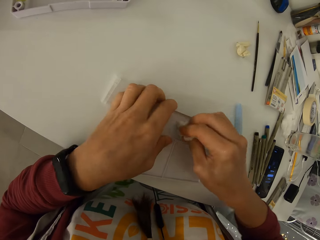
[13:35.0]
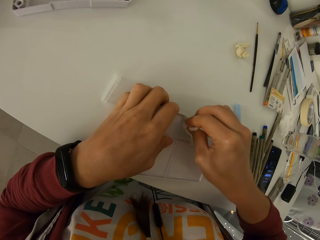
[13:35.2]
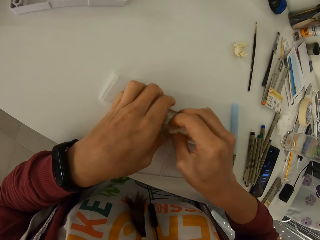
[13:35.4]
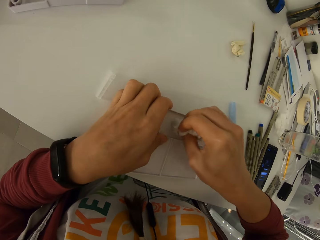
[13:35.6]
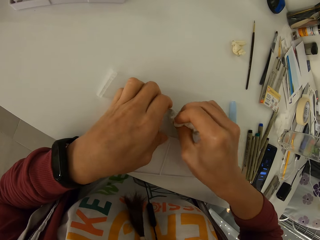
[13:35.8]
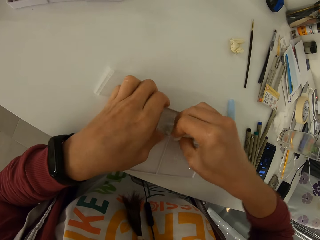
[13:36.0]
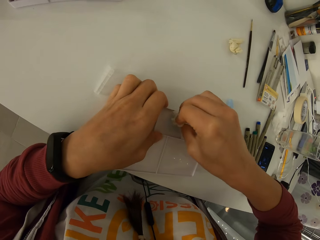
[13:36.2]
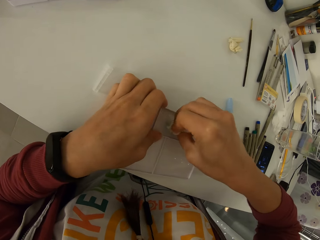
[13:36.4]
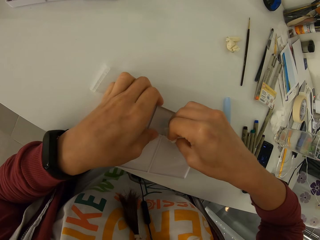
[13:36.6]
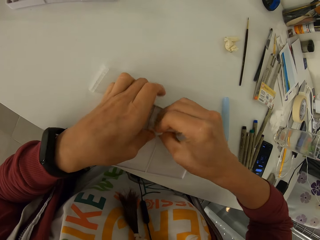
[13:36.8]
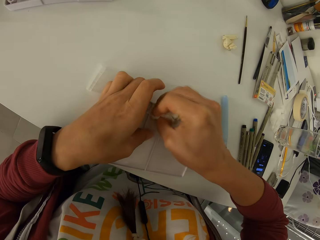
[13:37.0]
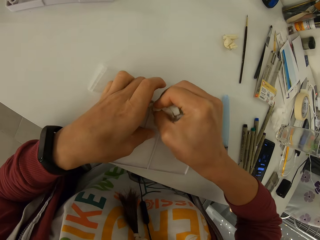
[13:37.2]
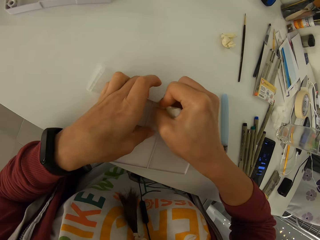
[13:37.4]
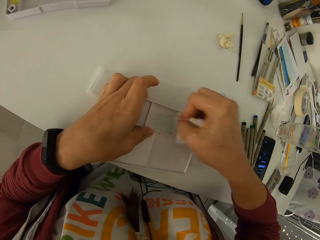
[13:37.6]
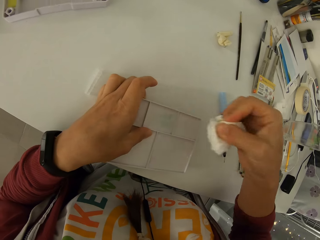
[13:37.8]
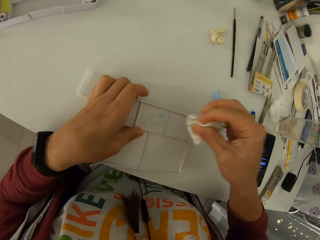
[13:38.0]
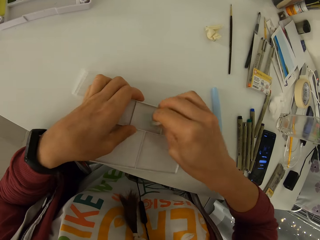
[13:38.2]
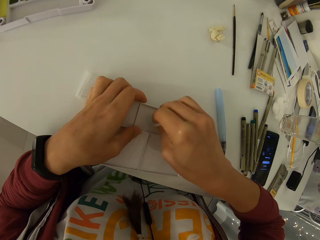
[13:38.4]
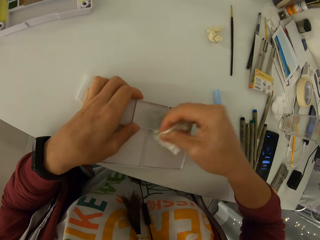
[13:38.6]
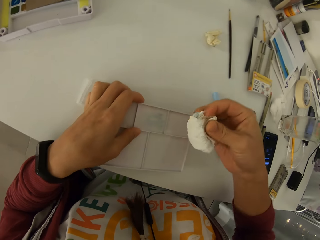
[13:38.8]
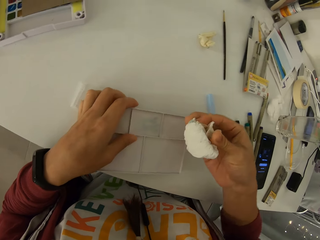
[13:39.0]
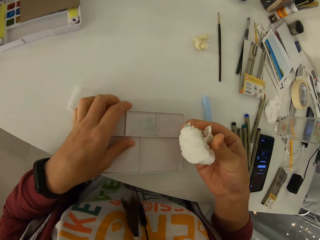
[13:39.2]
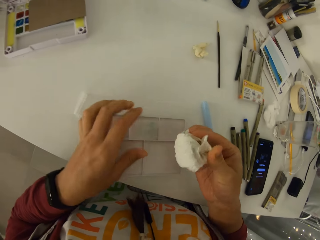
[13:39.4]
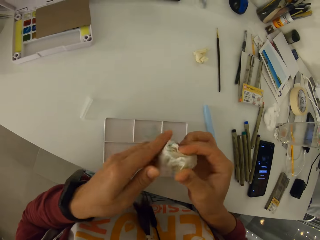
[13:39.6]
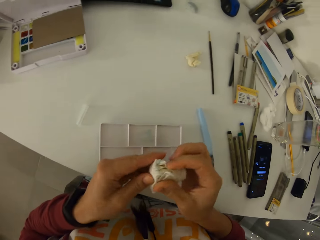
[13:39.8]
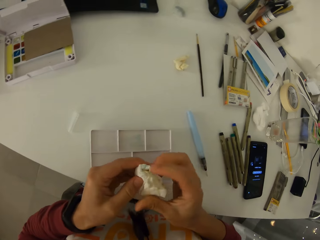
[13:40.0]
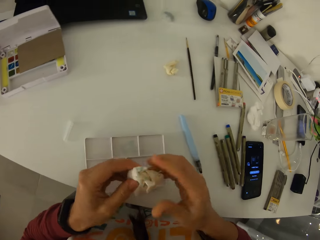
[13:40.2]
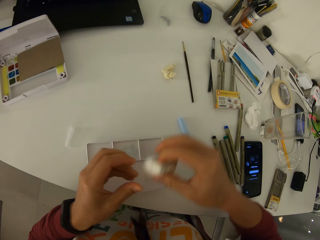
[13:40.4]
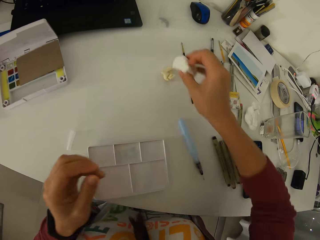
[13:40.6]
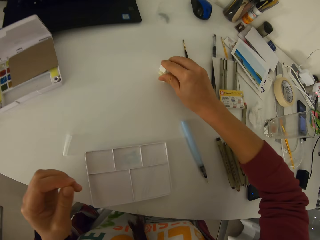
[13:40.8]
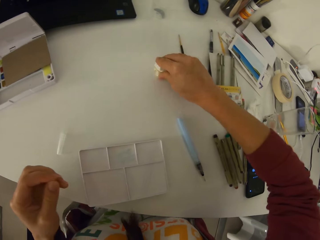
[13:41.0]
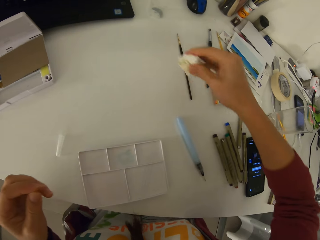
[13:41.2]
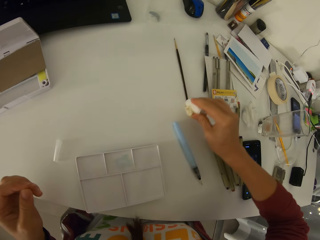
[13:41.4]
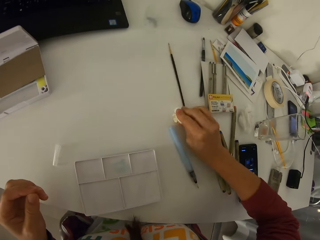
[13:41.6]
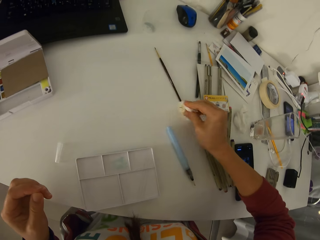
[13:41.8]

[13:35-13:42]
The camera wearer sticks tape to the paper. They clean the table. They touch the table with the paper.

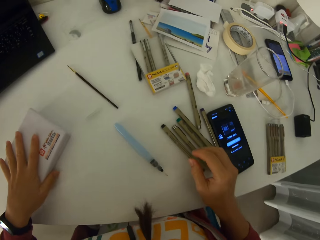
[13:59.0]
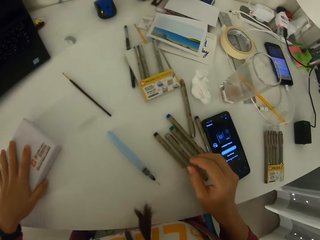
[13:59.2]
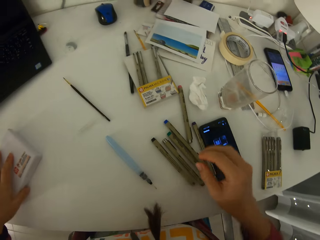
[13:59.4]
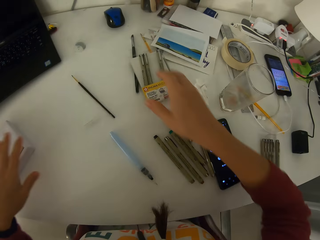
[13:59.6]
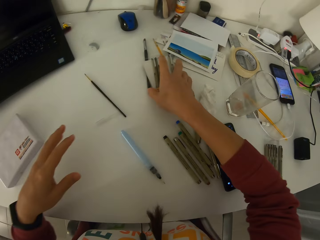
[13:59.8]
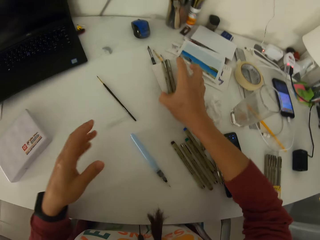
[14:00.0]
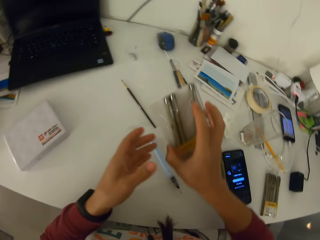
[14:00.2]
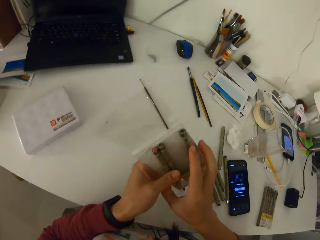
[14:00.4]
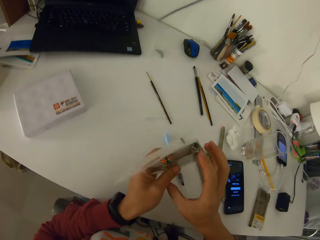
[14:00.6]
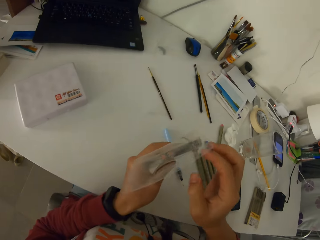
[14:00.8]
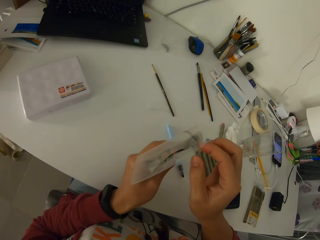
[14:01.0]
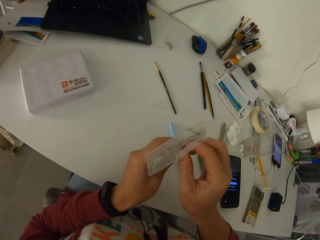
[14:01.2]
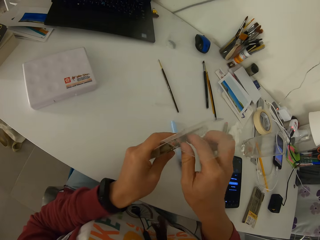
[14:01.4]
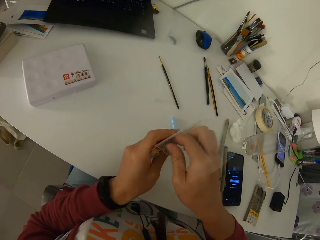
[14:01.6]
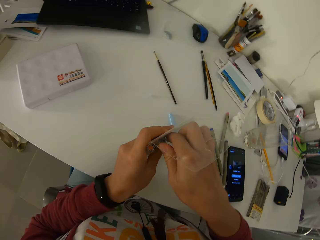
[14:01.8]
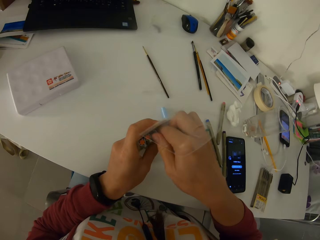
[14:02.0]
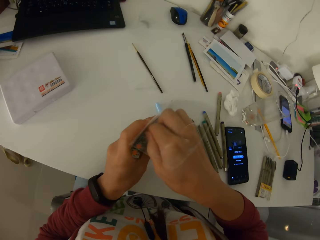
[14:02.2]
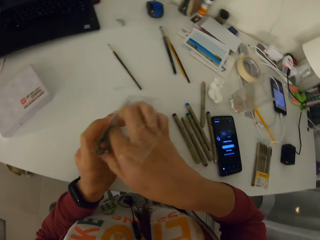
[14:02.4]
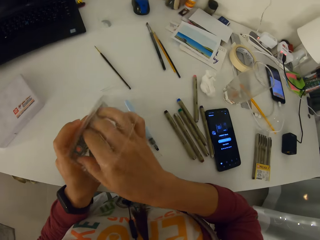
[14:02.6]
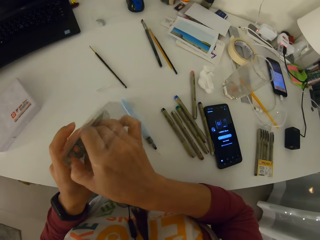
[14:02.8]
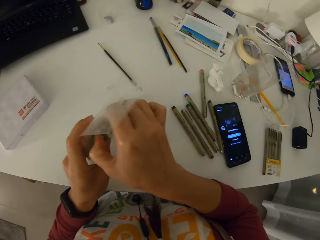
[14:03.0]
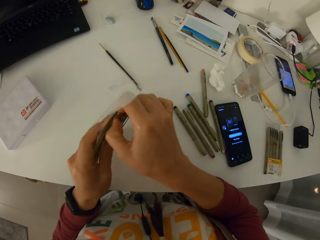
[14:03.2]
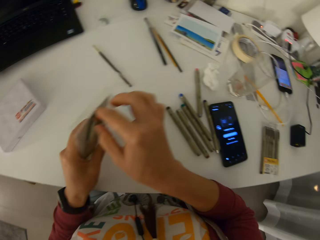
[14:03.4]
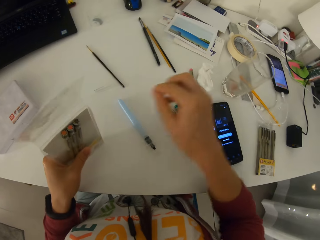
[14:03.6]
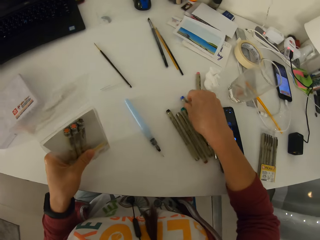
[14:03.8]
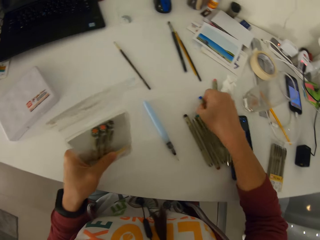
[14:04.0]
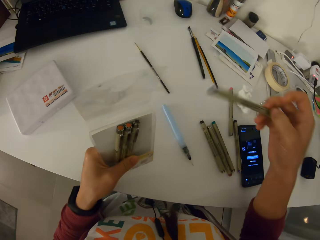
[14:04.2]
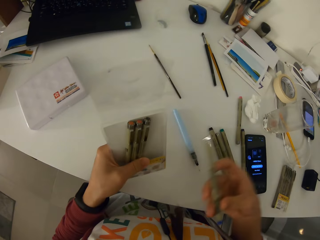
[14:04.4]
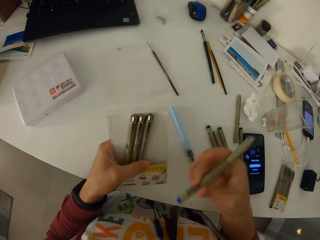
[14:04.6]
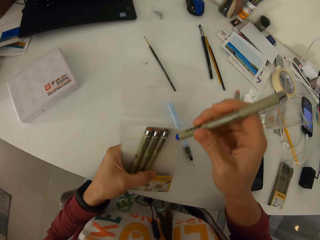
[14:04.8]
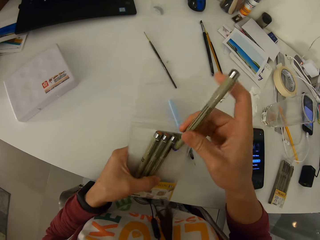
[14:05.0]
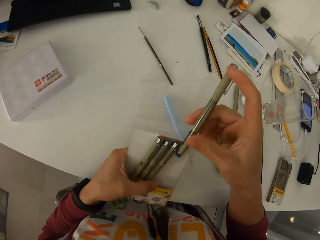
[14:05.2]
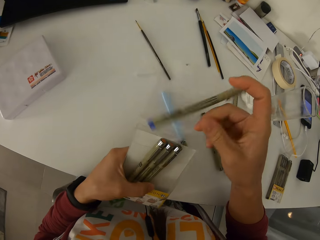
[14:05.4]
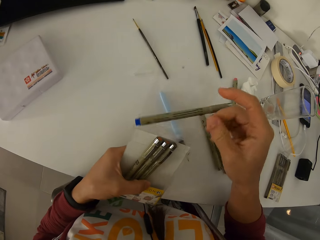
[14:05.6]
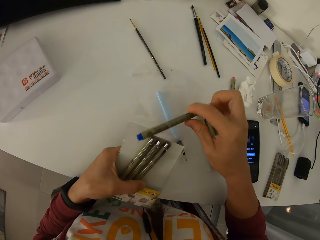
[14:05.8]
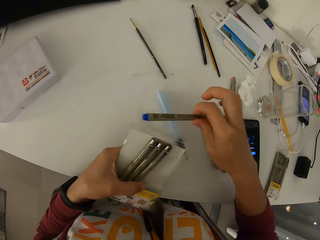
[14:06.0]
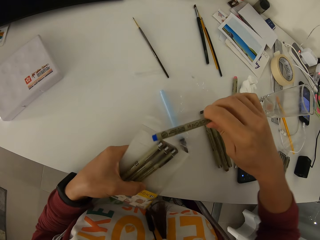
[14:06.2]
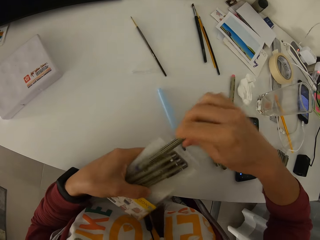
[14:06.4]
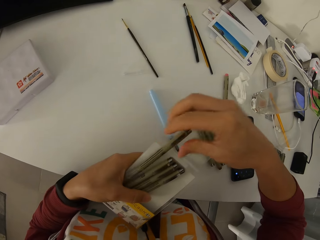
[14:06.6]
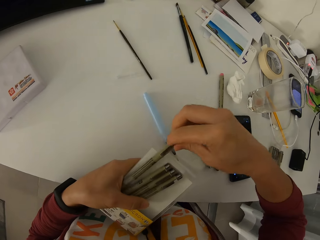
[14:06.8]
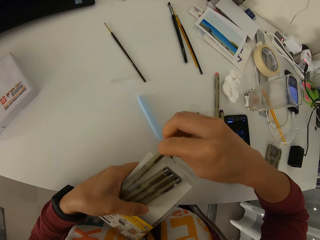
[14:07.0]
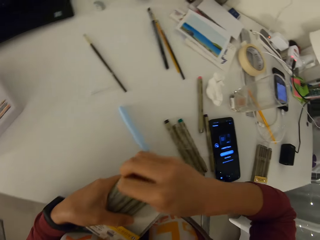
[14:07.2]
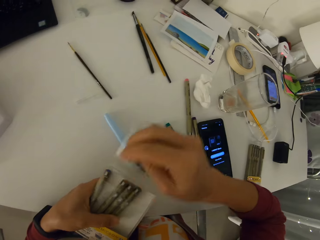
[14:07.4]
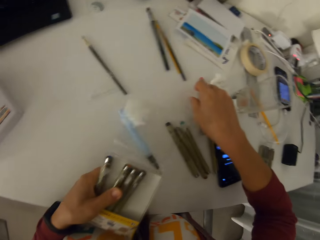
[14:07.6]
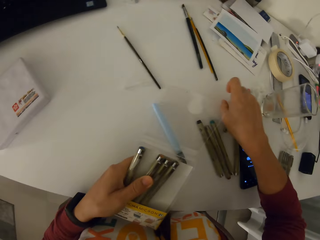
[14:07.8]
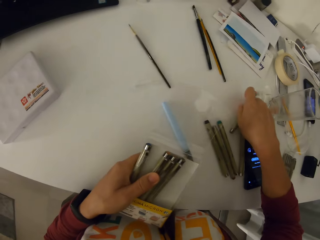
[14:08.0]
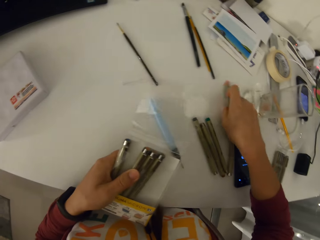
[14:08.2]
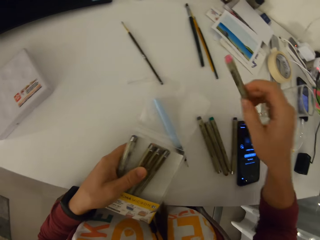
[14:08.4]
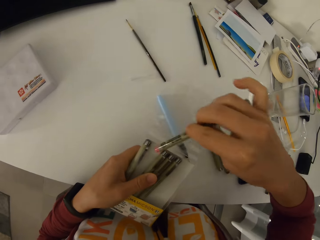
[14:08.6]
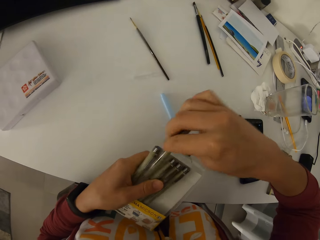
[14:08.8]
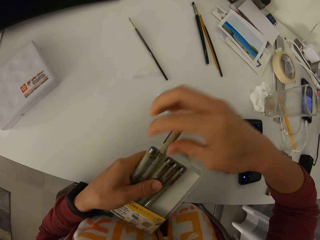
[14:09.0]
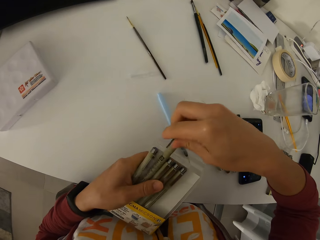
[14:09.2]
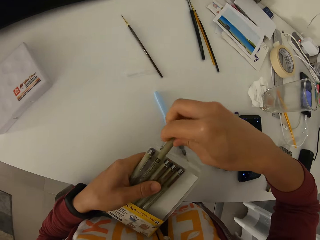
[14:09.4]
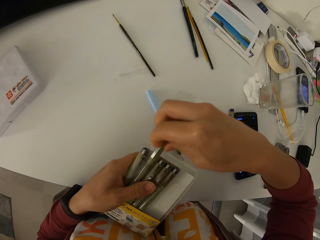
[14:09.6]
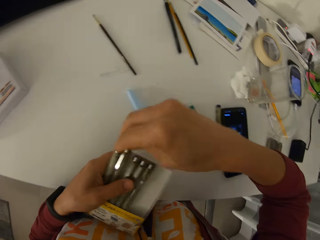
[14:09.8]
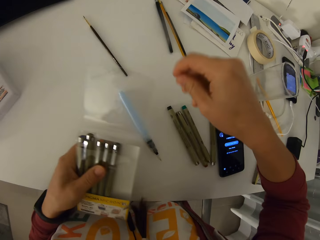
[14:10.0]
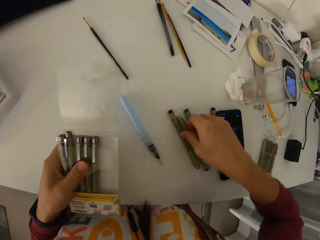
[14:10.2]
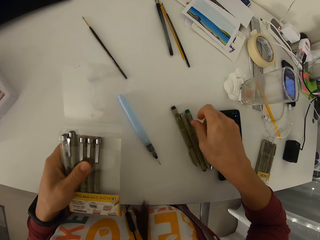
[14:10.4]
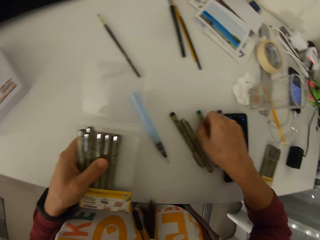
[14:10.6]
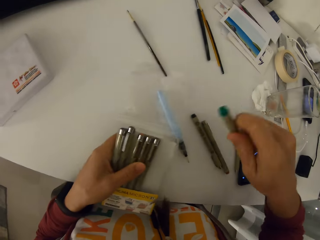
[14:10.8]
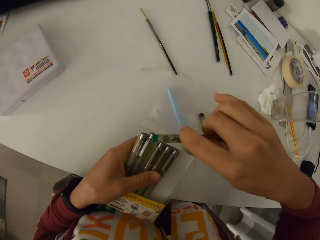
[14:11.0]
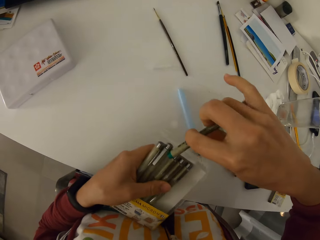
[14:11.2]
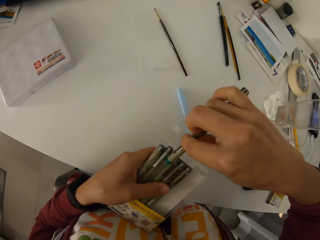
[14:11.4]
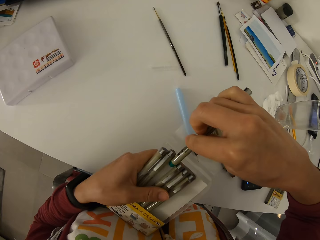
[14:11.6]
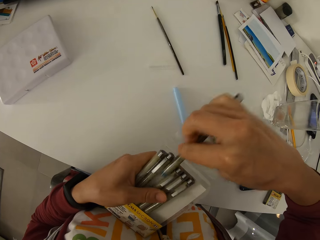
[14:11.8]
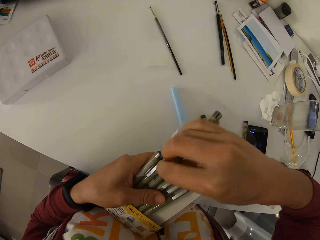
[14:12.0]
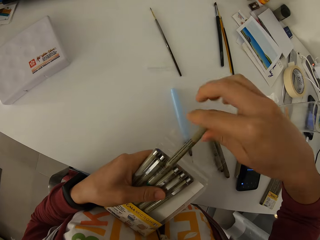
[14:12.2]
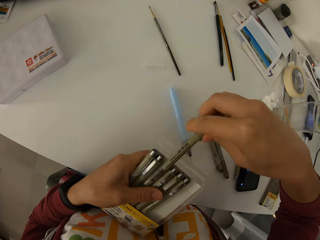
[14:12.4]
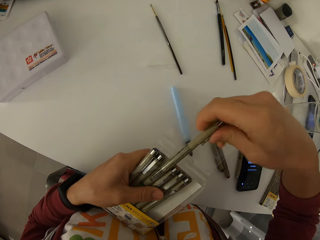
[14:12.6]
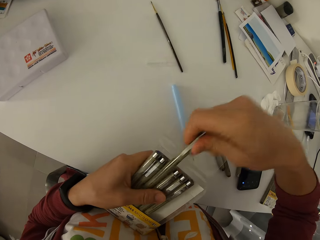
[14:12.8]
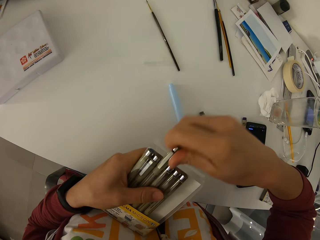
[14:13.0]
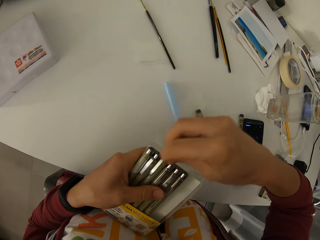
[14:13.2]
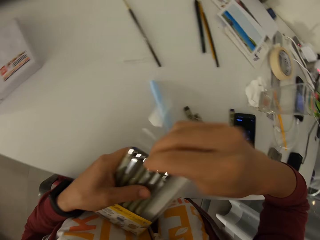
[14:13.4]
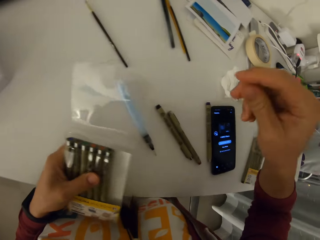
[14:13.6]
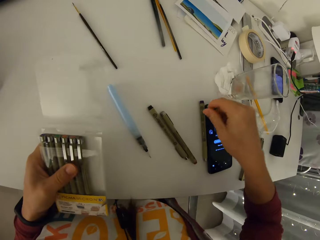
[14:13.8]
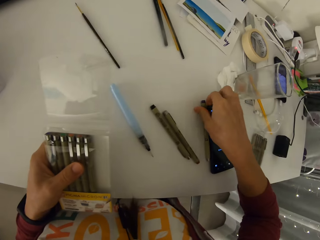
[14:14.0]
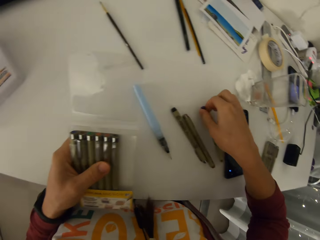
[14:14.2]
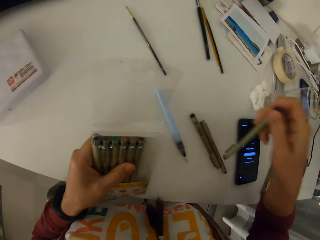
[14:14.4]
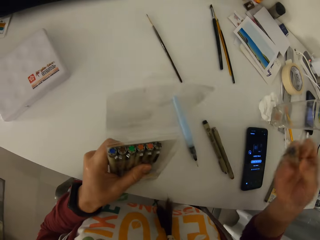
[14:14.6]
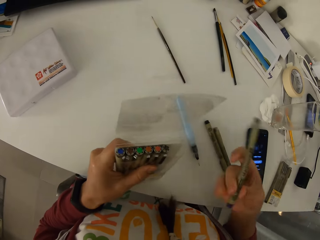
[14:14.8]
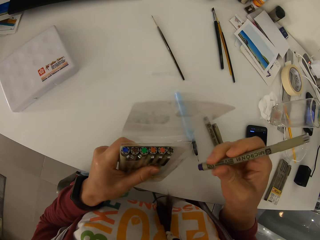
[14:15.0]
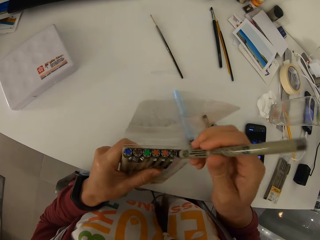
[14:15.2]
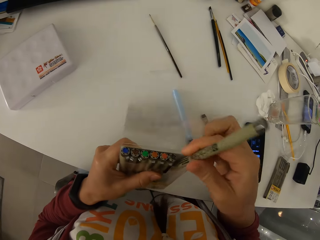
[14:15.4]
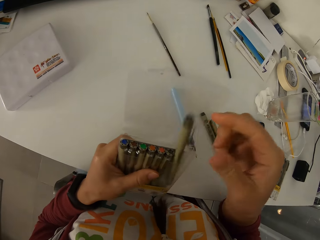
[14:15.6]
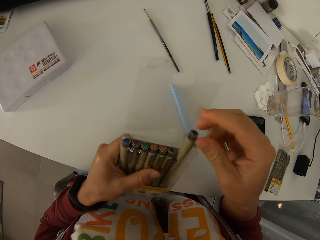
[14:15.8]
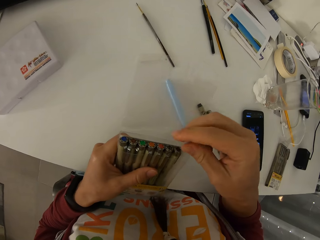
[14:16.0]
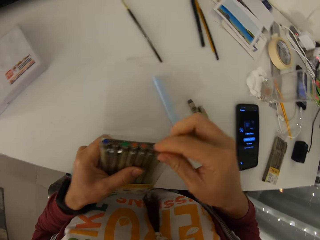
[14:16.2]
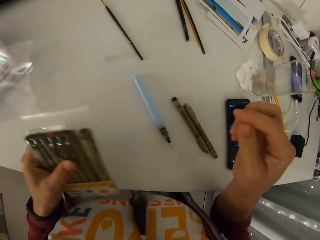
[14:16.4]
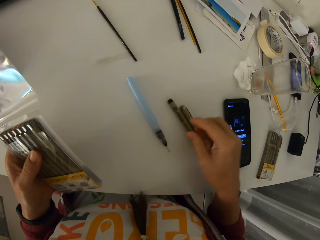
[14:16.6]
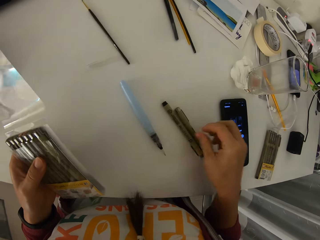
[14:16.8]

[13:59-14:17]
The camera wearer adjusts the position of the watercolor set on the table. They pick up the packet of color pens on the table. They arrange the color pens in their packet. They pick up a color pen and put the color pen in its packet. They pick up a color pen and put the color pen in its packet. They pick up a color pen and put the color pen in its packet. They pick up a color pen and put the color pen in its packet.
